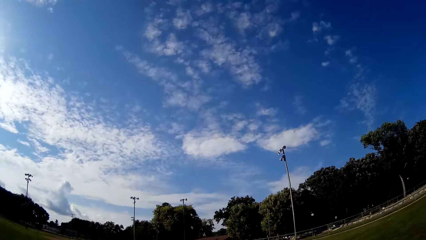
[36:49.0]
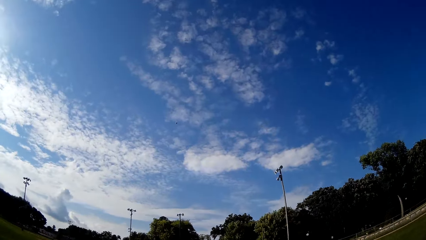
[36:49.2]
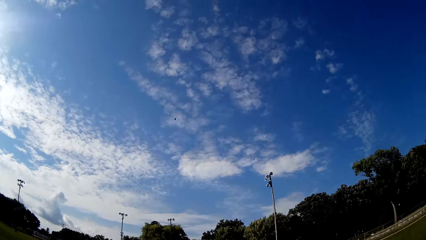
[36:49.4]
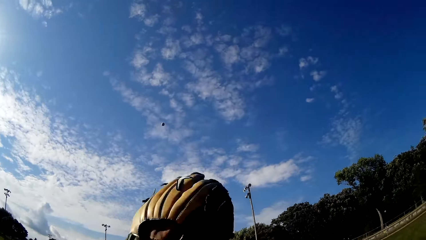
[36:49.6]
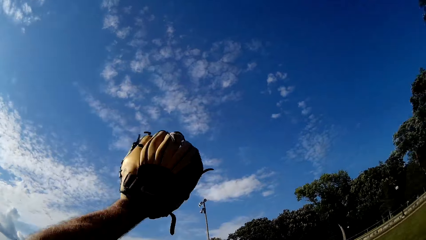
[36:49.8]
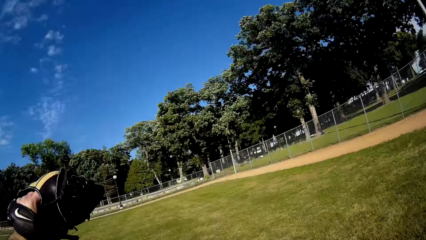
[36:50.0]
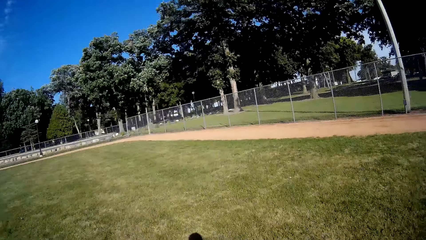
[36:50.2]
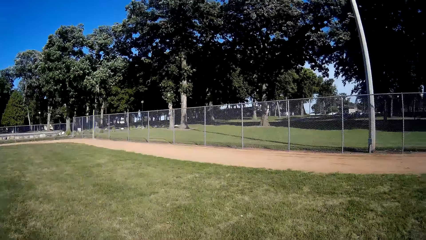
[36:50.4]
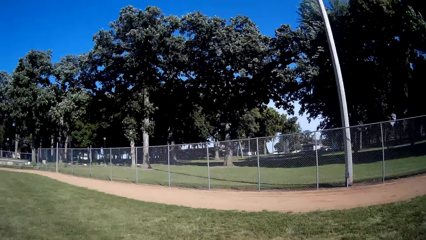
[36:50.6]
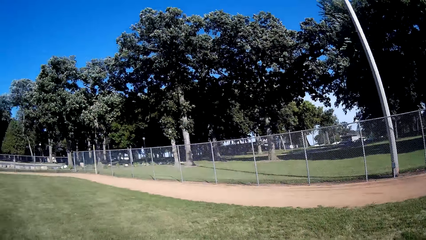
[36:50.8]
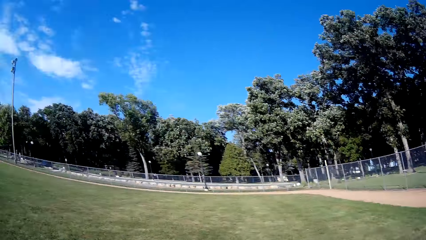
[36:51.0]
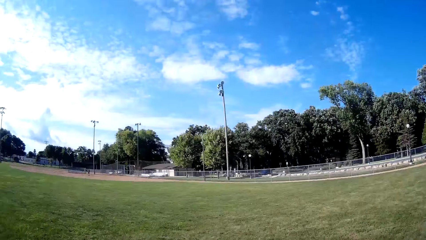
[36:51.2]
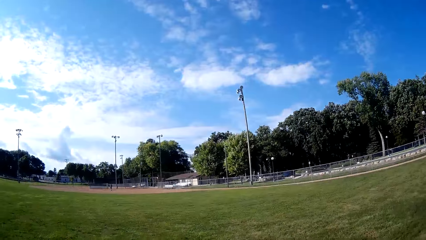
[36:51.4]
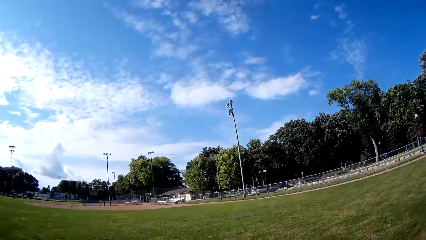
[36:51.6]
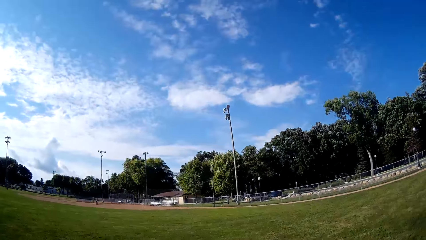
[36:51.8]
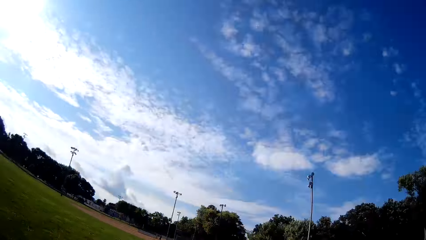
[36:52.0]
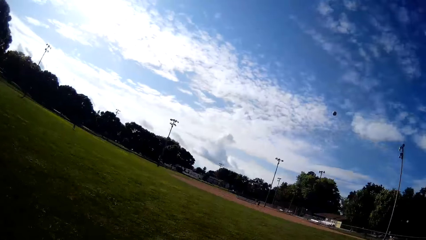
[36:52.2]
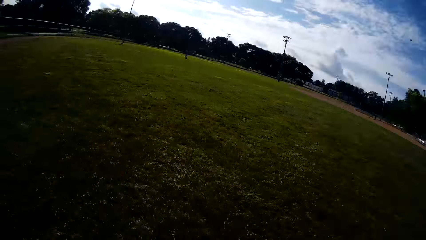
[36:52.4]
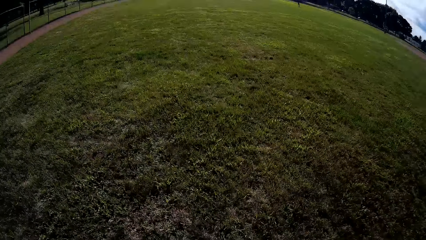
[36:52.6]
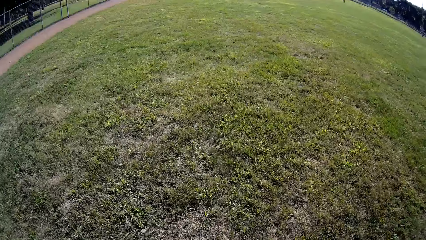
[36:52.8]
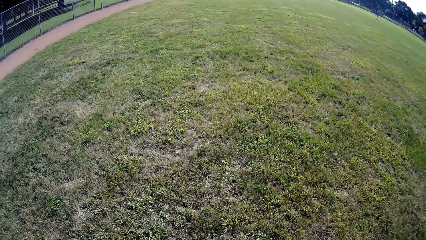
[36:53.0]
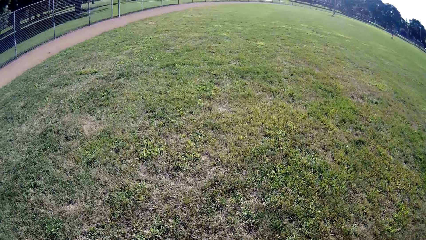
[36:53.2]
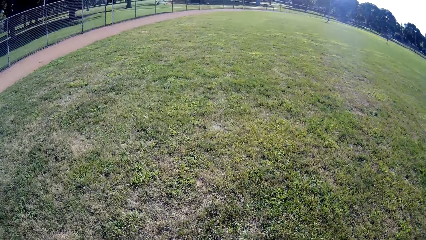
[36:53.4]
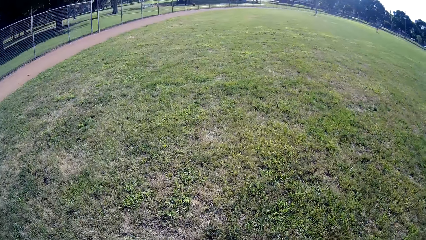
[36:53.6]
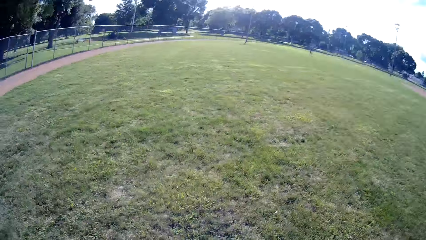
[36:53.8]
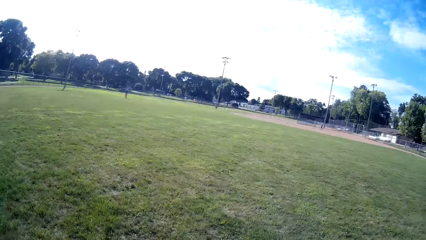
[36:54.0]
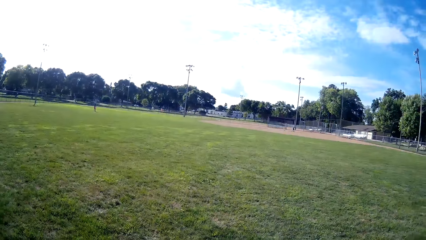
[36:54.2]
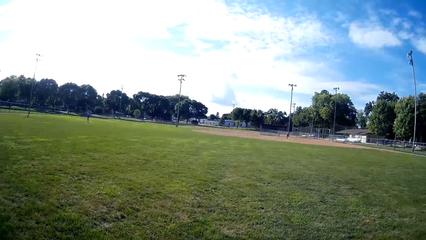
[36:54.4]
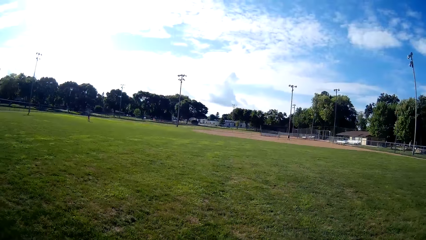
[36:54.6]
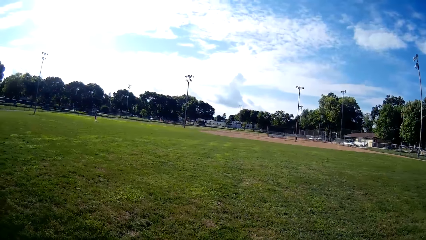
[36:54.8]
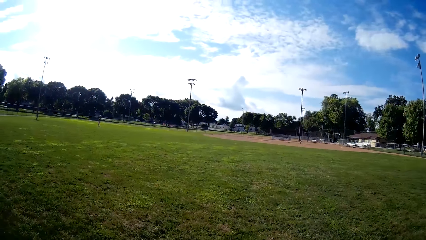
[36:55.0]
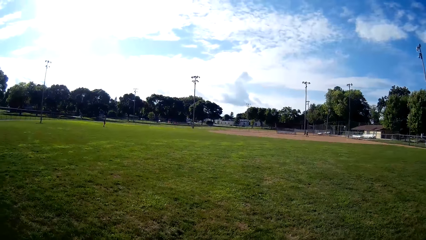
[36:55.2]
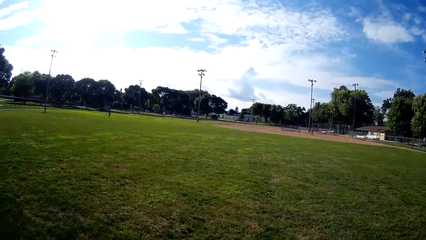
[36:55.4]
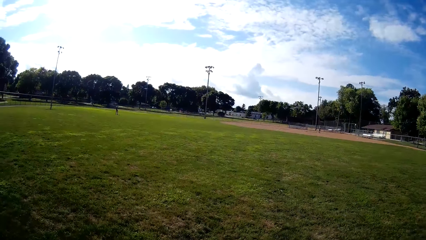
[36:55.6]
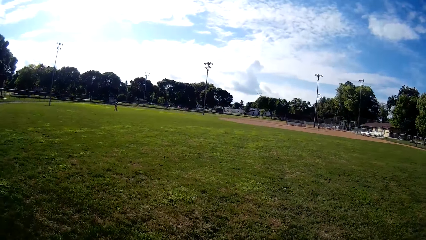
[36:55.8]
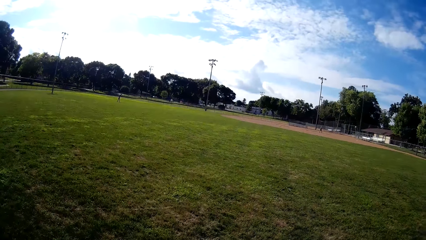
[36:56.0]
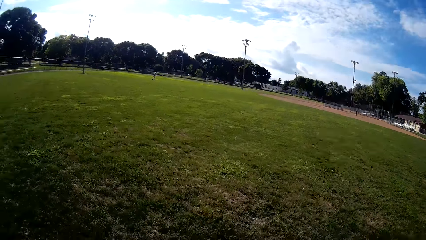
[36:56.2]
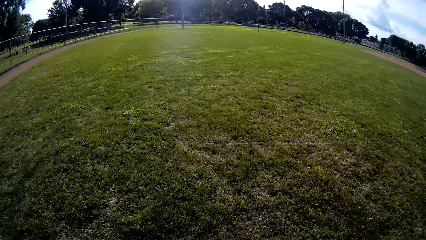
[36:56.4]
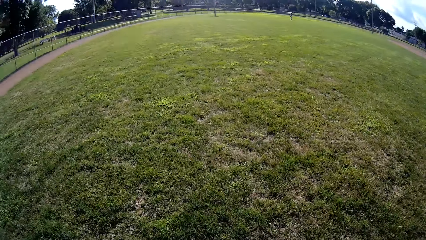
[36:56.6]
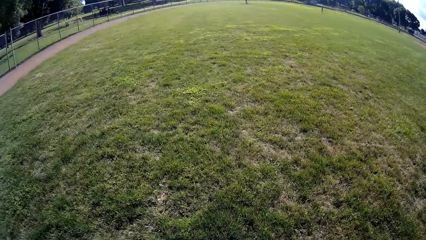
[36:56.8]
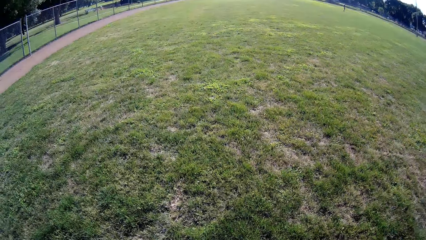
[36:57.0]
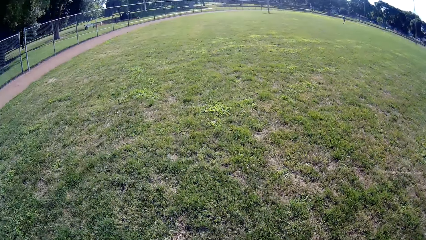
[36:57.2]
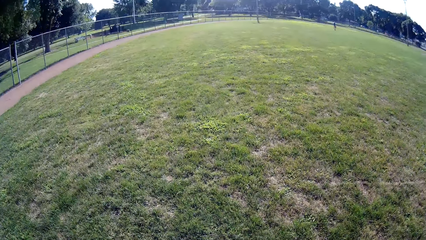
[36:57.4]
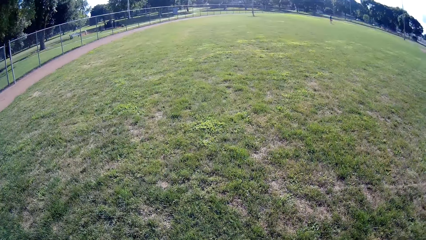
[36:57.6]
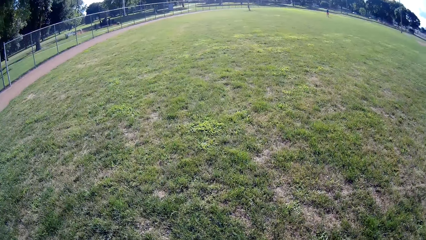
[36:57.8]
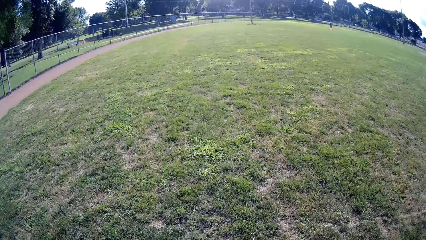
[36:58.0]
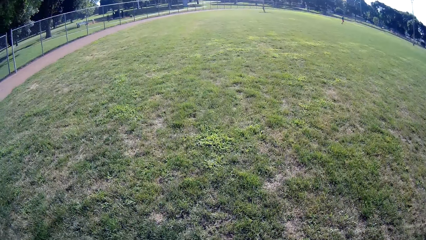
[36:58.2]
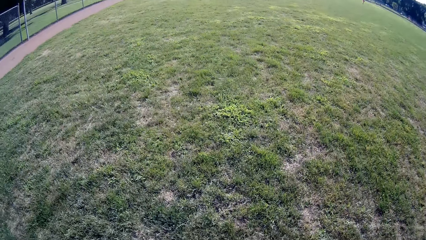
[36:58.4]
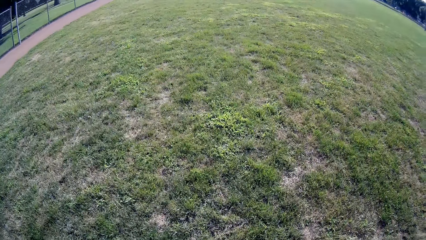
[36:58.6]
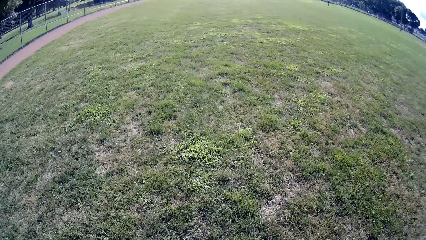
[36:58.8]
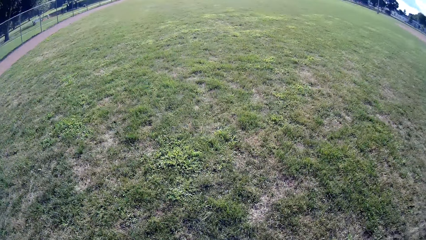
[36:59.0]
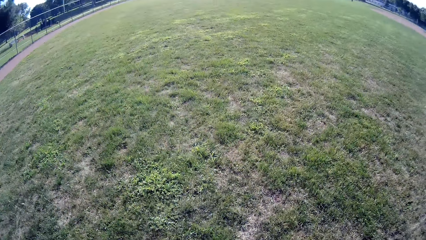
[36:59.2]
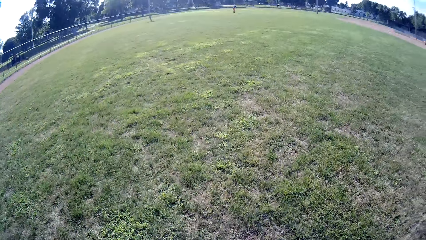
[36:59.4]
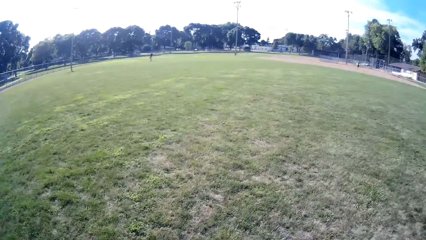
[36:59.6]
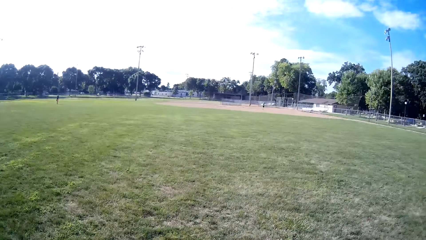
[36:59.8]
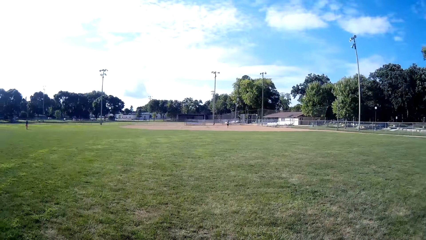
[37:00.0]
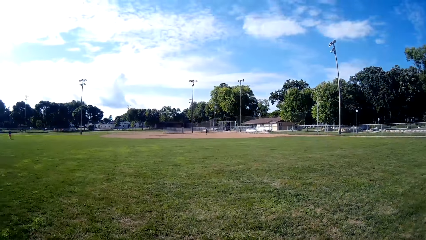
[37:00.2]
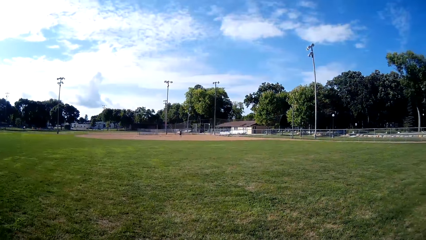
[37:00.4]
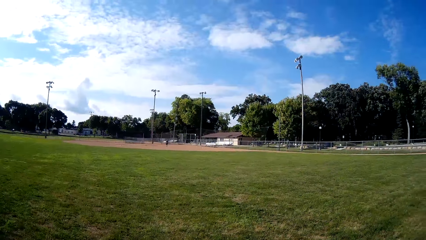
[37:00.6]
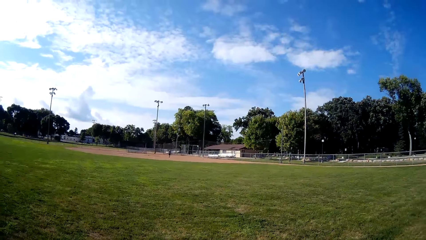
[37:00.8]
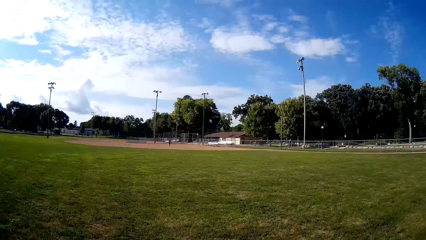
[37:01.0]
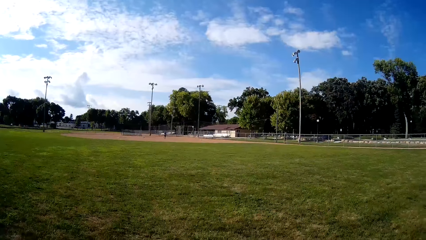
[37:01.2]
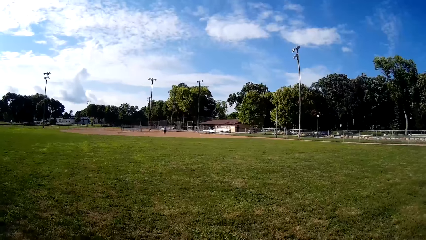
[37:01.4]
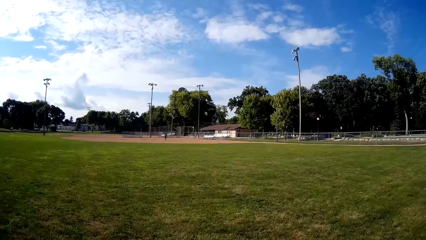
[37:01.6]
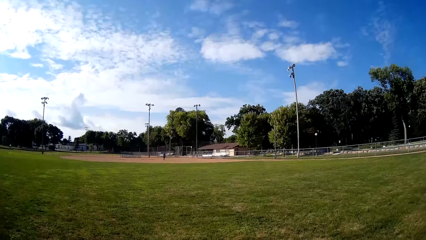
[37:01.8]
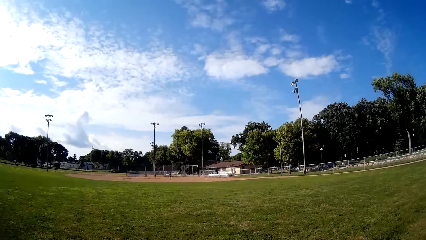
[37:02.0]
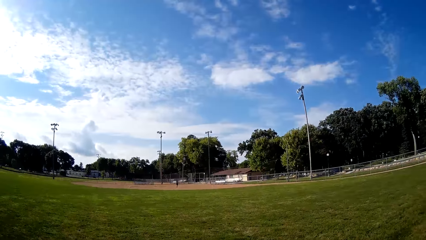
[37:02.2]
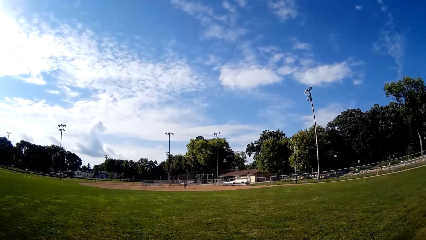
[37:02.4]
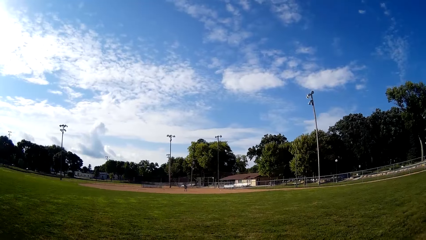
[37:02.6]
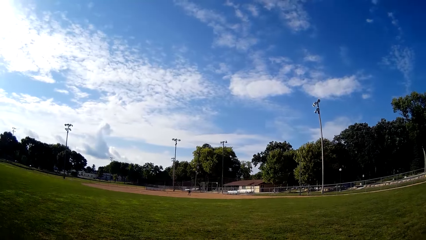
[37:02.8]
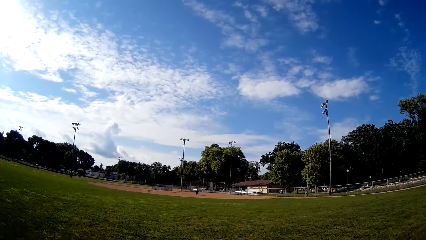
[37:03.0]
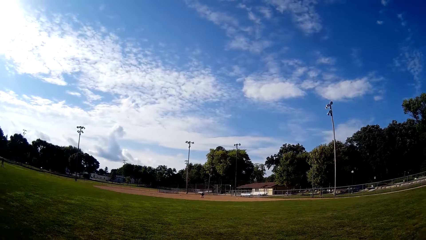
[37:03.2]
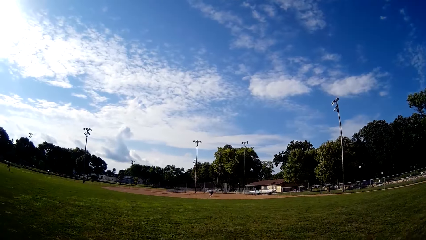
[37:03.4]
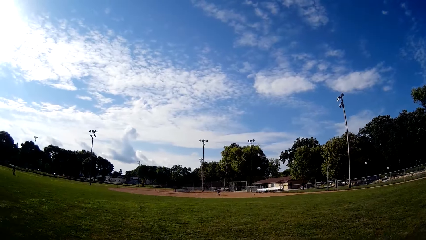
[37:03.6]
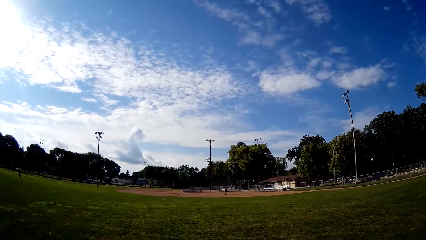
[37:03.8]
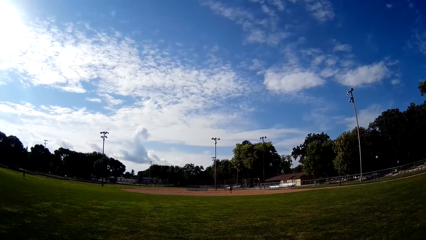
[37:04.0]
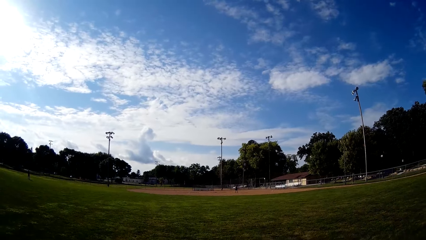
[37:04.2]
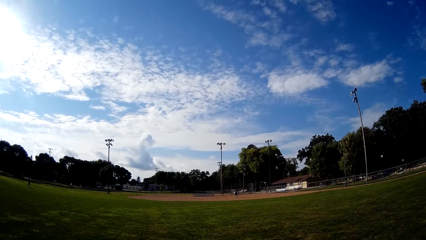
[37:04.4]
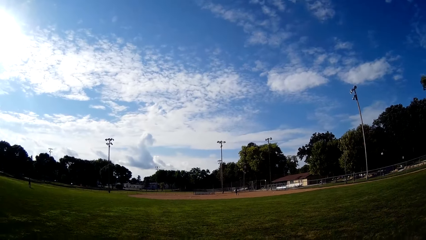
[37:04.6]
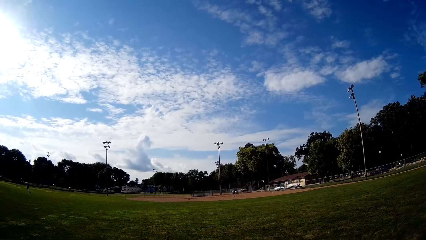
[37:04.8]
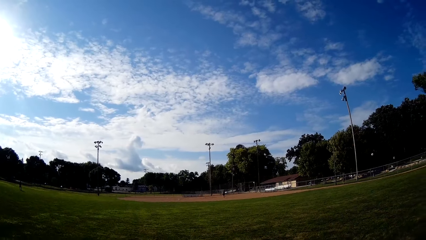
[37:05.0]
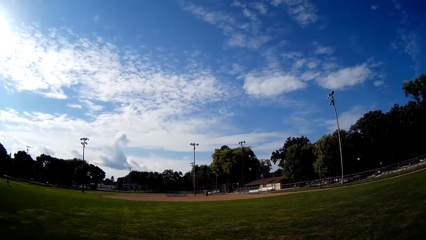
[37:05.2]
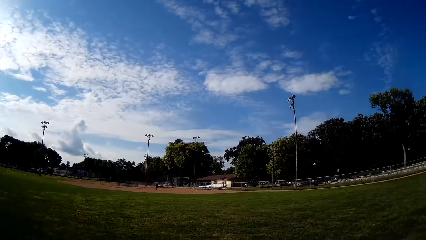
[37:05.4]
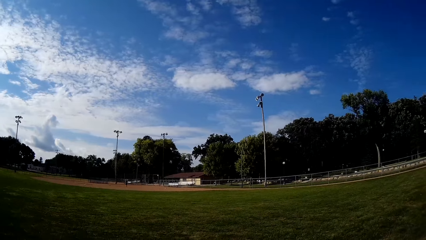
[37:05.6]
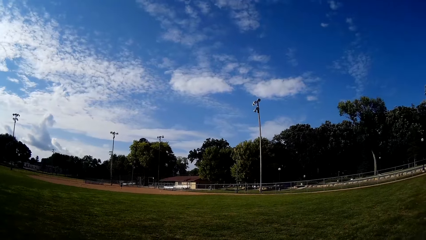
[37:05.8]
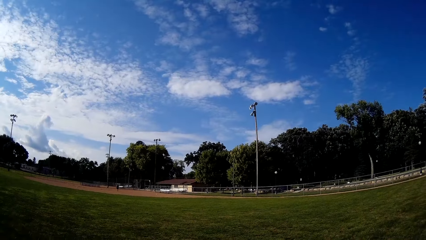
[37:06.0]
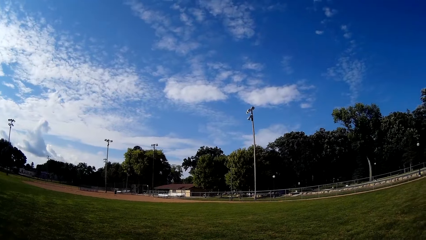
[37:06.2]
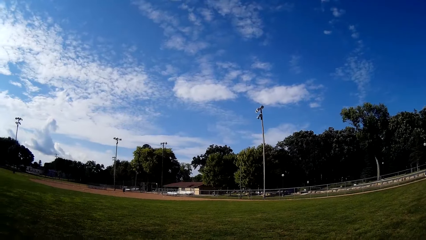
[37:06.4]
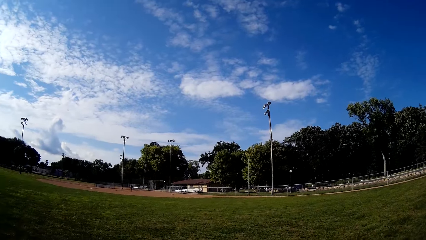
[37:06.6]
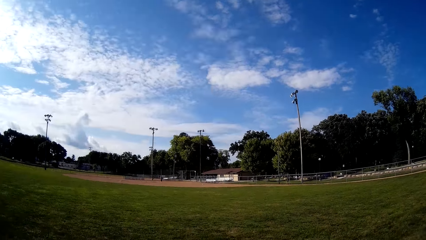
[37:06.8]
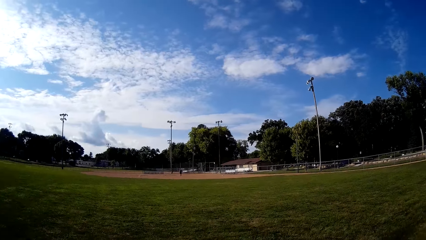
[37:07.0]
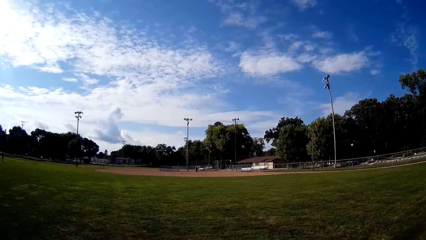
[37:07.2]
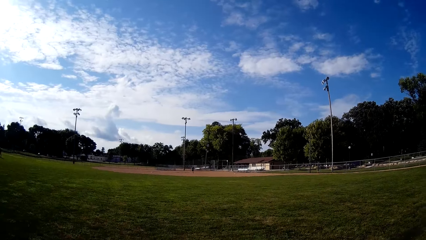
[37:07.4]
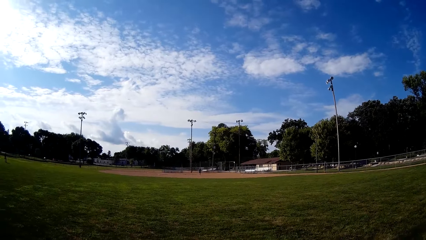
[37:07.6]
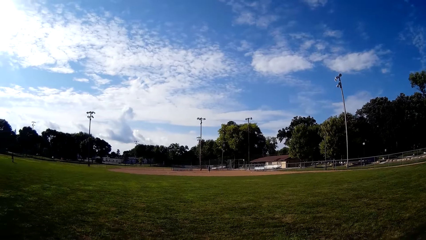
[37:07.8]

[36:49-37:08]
The camera wearer moves towards the ball. They catch the baseball. They move around. They throw the baseball to the man.
